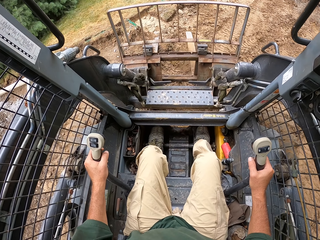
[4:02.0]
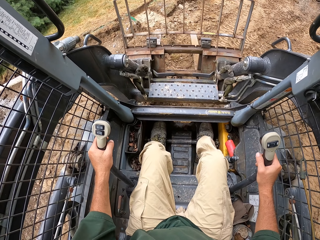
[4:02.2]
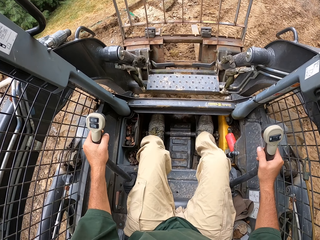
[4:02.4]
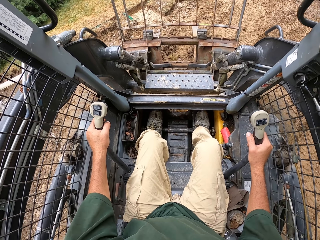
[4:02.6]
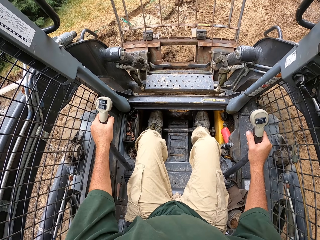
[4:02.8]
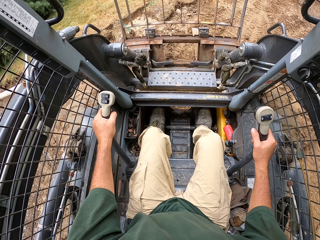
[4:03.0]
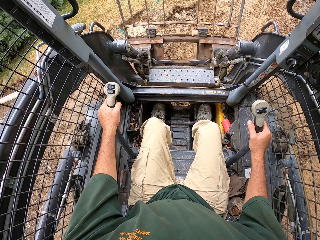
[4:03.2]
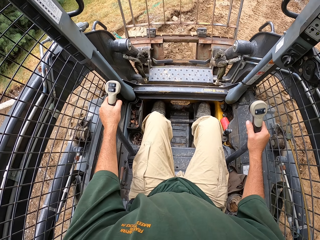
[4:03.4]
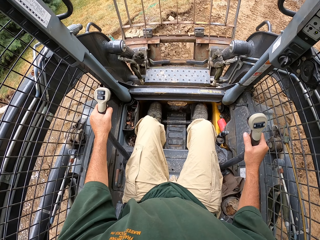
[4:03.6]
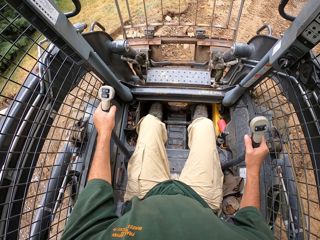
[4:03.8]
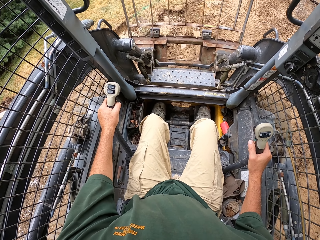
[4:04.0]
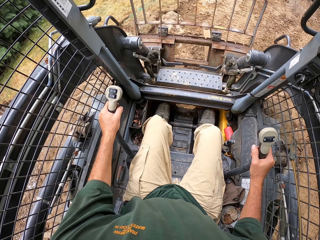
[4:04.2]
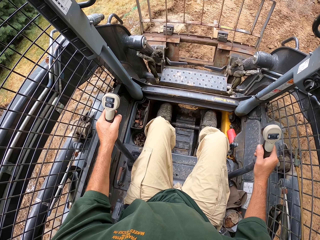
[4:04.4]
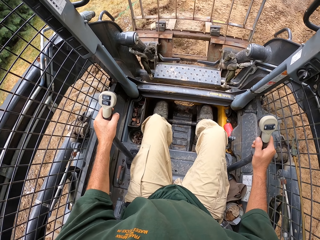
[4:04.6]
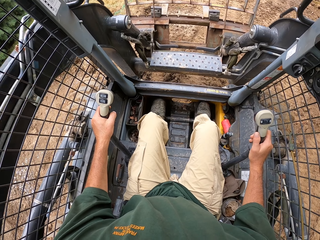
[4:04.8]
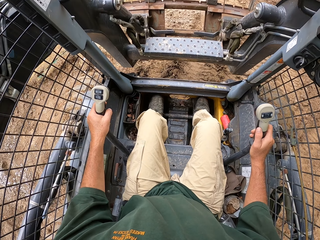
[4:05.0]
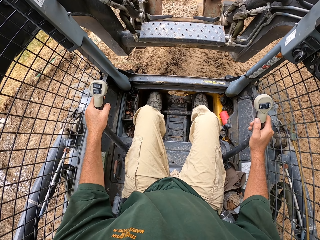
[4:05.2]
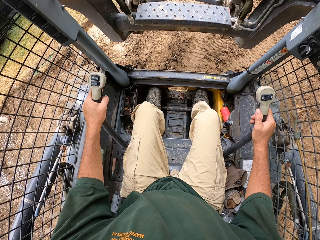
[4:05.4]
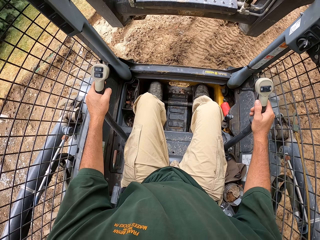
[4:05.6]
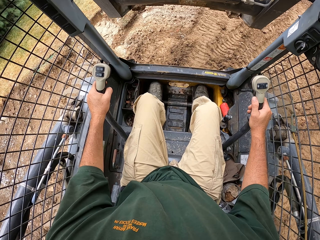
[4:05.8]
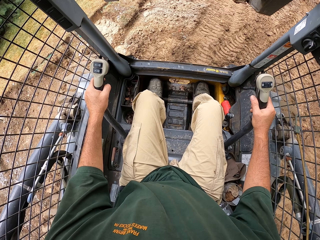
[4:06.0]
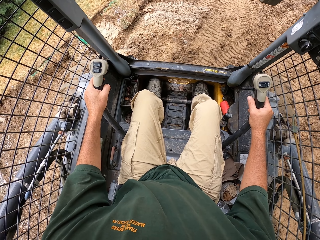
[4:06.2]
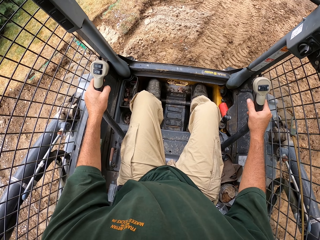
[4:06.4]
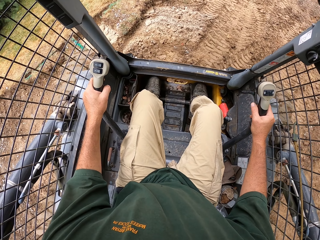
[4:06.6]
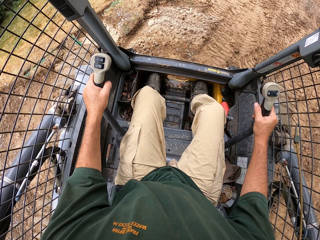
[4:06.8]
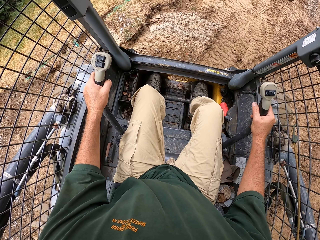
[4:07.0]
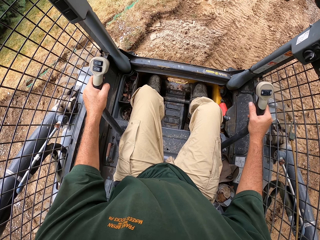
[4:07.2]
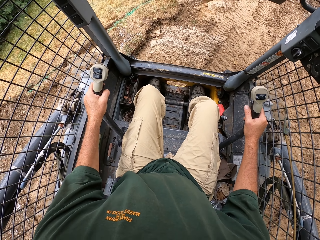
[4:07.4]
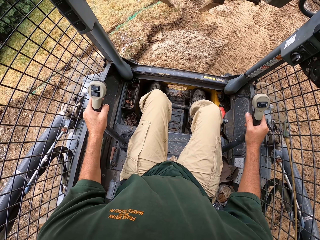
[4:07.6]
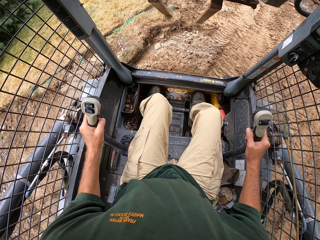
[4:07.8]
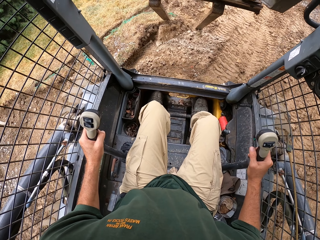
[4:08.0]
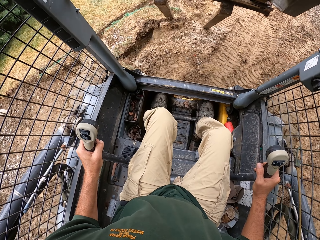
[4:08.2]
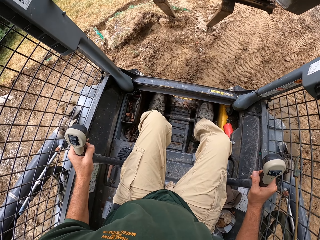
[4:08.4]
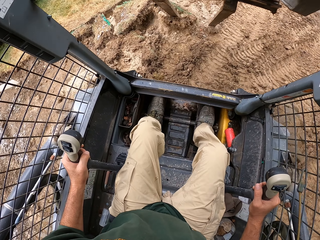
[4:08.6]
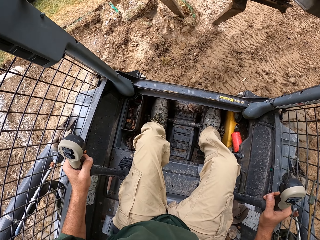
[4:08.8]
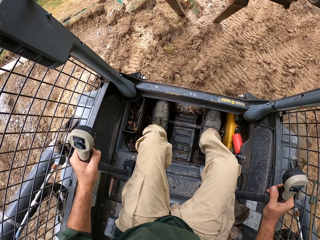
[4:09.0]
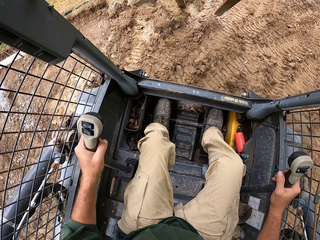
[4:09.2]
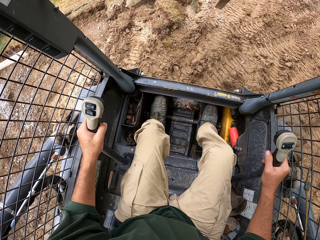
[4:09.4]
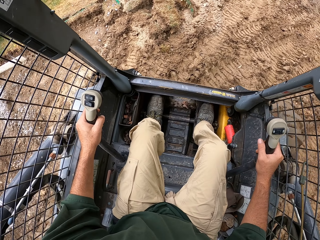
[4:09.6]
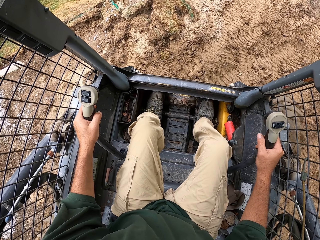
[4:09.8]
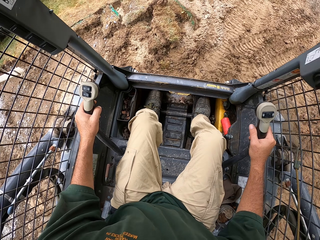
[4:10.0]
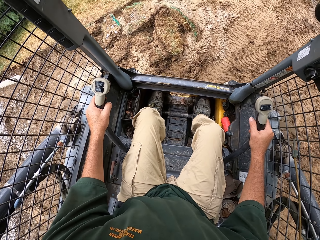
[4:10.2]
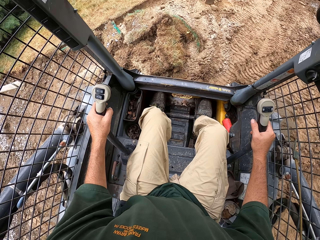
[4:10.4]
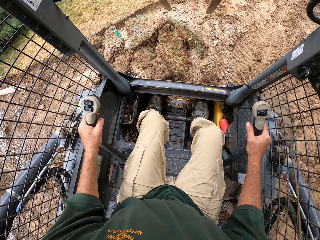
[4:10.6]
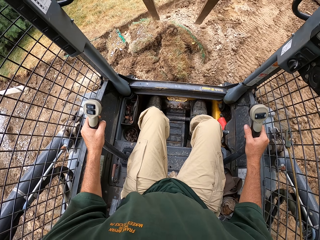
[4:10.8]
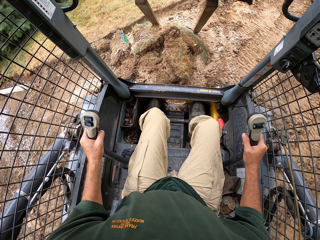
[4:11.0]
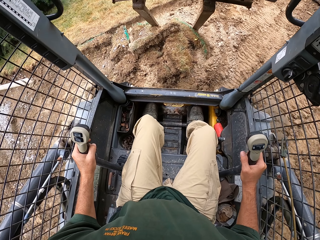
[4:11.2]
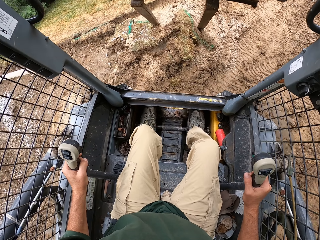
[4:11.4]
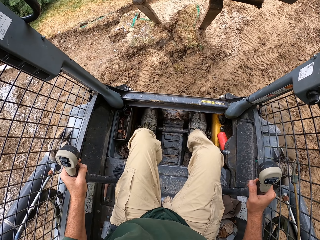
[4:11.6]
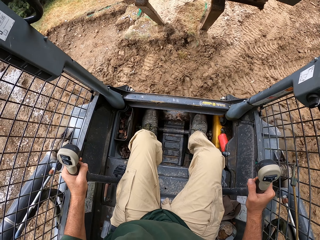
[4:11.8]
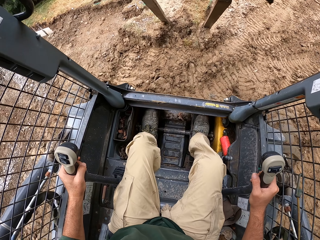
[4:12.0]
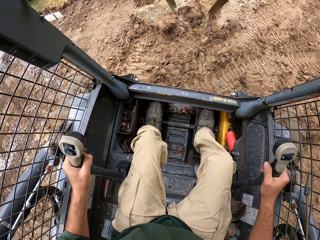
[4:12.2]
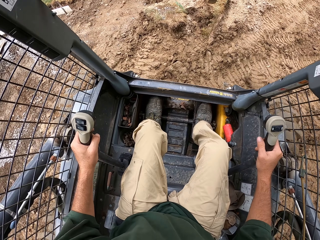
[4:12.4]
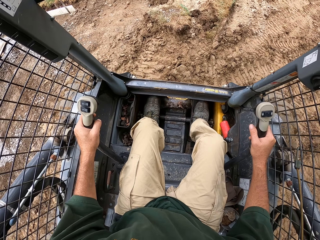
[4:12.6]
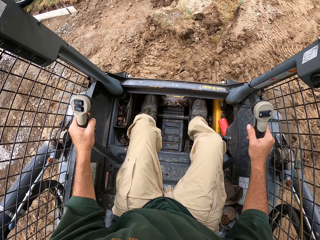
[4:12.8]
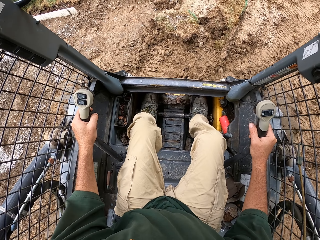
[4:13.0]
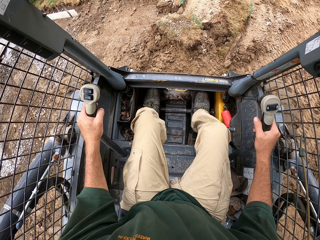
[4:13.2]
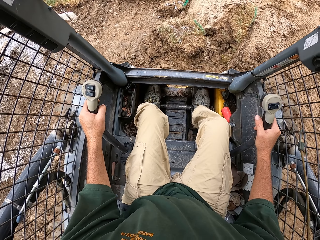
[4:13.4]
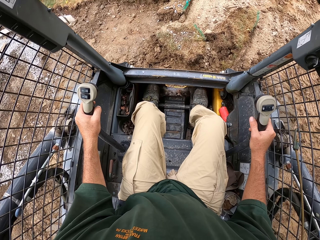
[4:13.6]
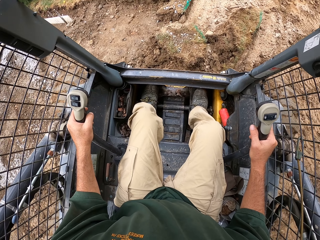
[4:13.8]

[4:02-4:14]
The camera wearer scoops soil. They drive a forklift. They scoop the soil. They reverse the forklift. They drive the forklift. They reverse the forklift.

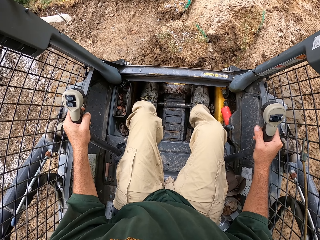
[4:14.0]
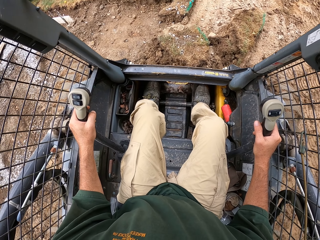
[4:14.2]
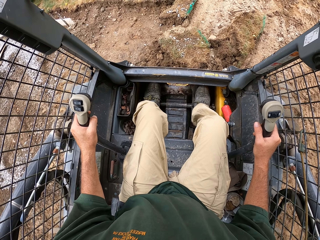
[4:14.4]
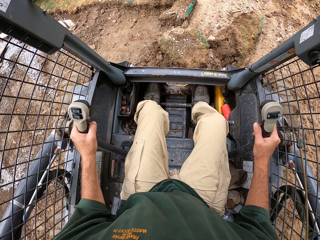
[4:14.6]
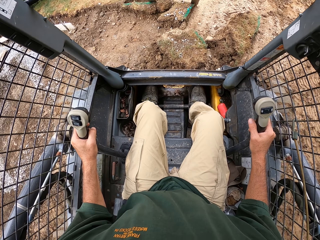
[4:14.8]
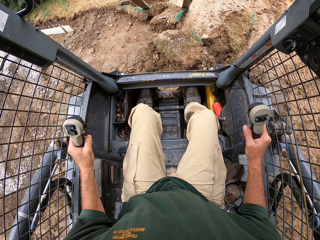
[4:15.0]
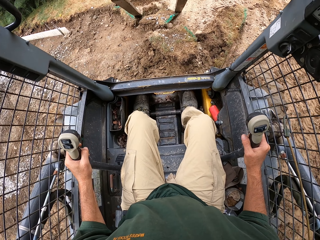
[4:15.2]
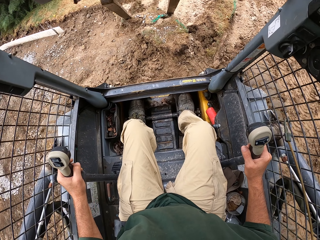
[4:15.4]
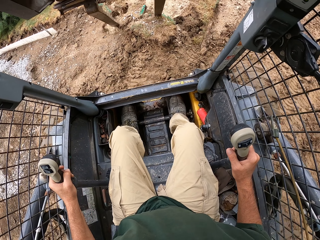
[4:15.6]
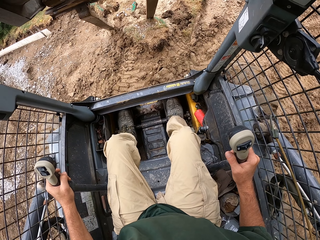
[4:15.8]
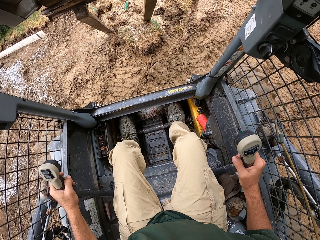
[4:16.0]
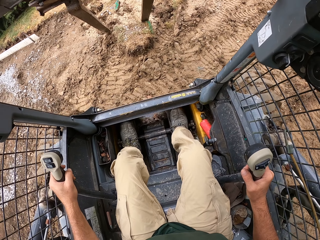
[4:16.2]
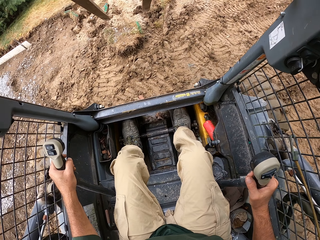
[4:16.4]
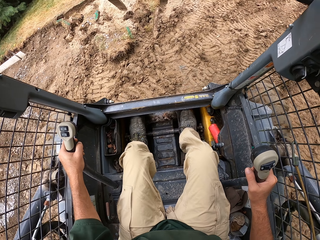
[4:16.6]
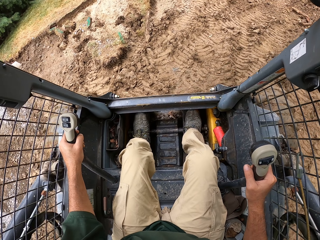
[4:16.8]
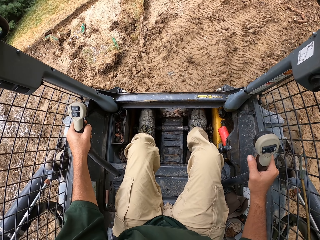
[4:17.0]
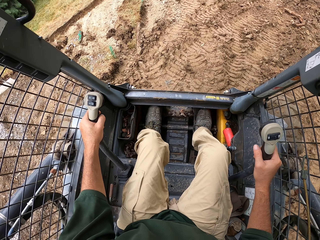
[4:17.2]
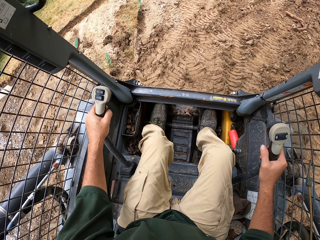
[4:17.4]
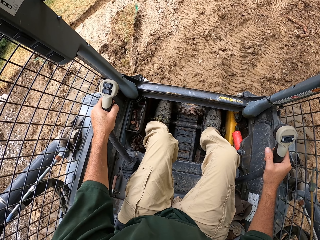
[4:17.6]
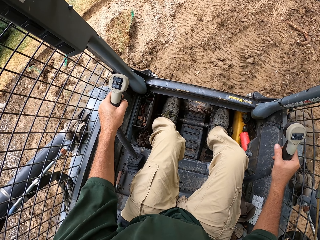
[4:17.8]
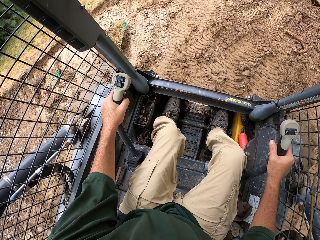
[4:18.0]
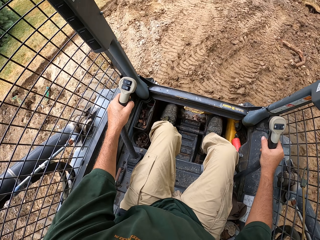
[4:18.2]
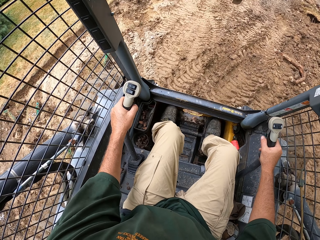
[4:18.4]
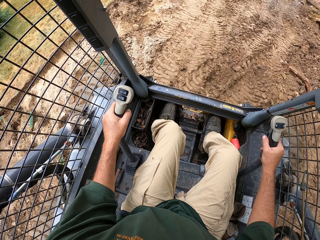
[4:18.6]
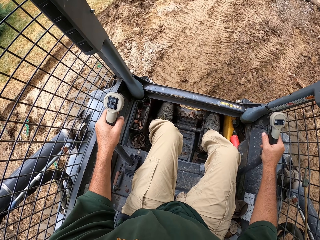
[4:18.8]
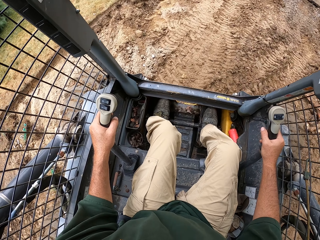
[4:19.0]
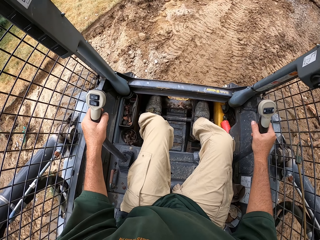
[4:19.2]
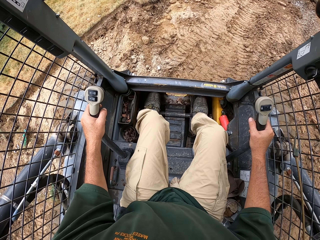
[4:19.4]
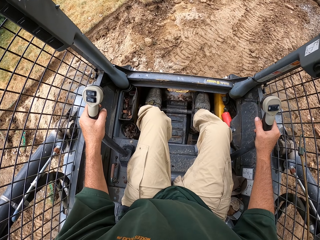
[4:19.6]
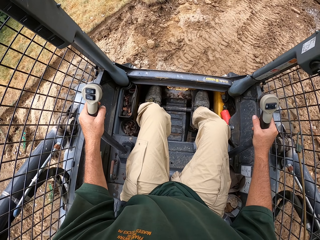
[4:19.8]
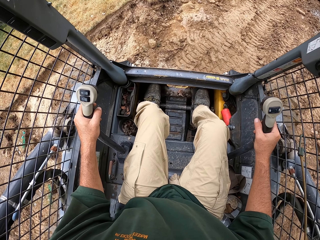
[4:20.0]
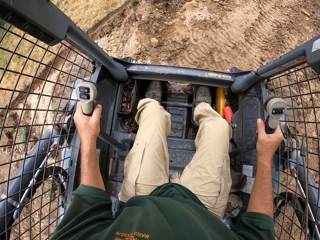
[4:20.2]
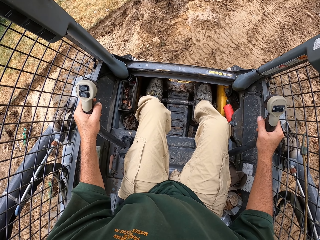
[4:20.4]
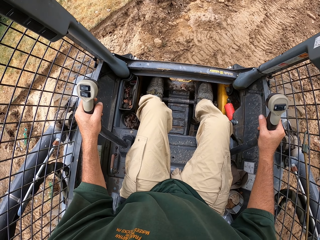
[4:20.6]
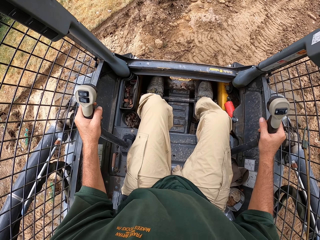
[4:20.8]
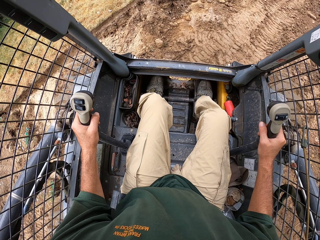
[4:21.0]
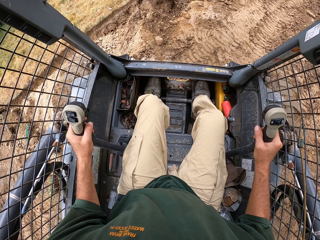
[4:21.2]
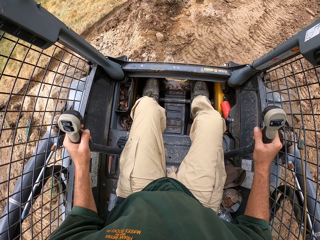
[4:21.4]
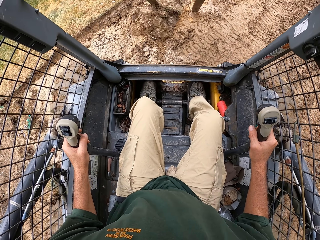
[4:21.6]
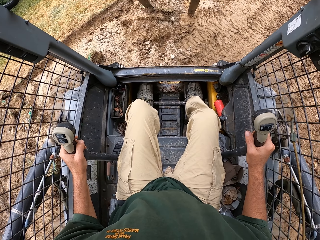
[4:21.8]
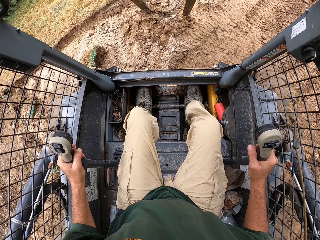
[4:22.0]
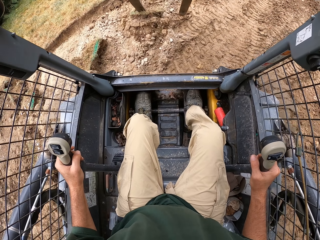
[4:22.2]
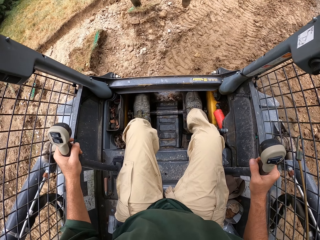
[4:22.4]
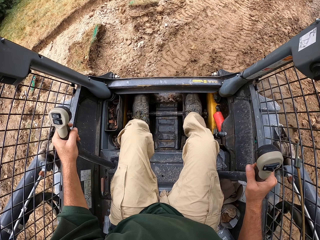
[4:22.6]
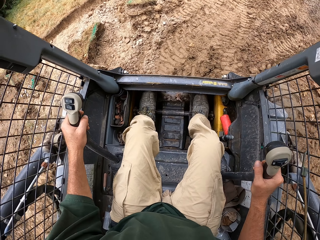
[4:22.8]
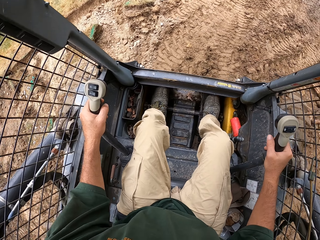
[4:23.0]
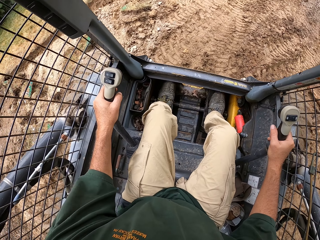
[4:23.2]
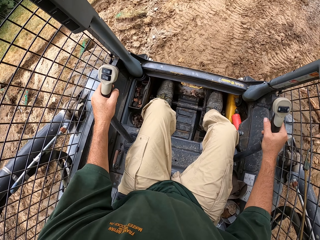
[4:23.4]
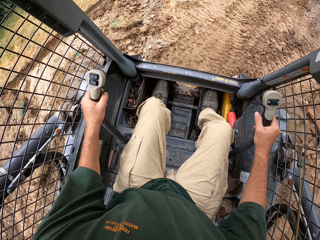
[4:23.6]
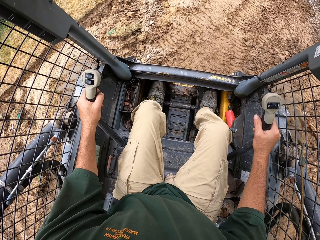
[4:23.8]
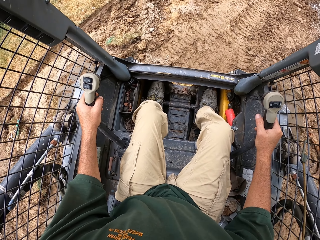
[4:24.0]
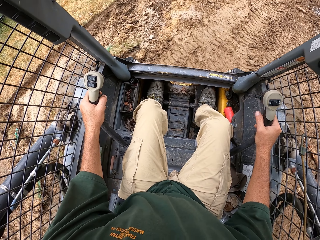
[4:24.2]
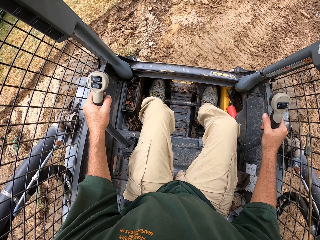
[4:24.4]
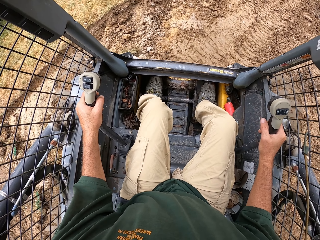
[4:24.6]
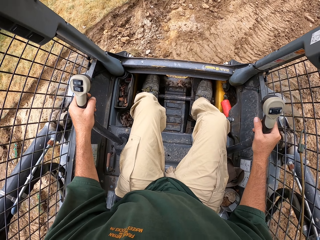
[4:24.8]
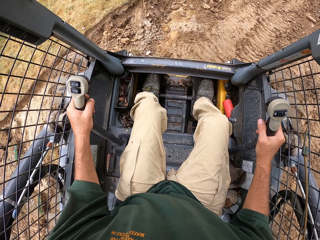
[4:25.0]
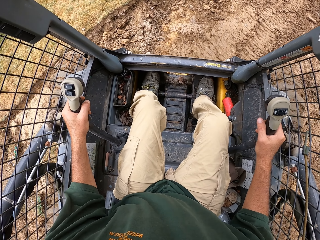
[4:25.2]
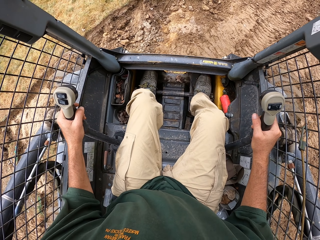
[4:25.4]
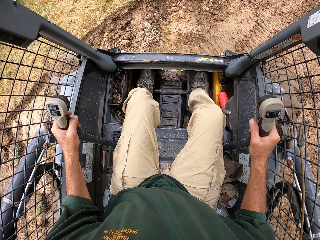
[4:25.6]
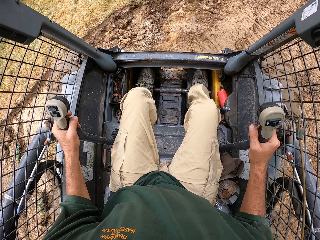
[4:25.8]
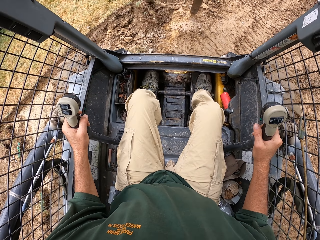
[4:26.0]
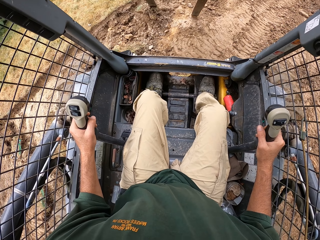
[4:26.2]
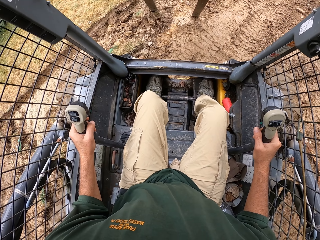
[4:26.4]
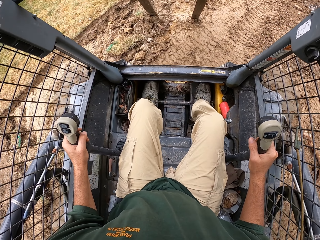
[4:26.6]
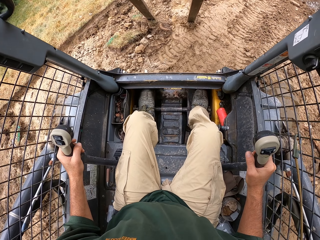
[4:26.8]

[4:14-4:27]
The camera wearer drives a forklift. They scoop soil. They drive the forklift. They scoop the soil. They drive the forklift.
